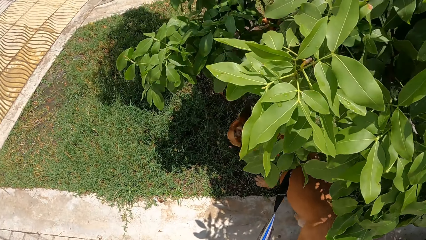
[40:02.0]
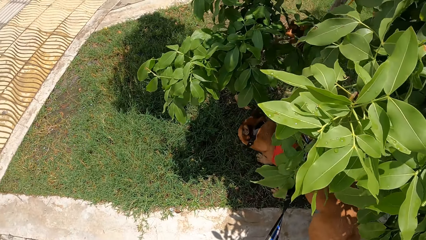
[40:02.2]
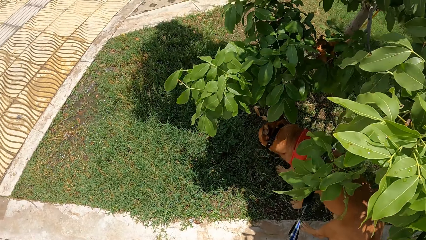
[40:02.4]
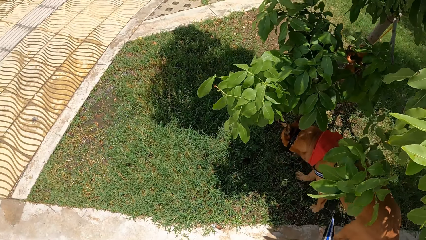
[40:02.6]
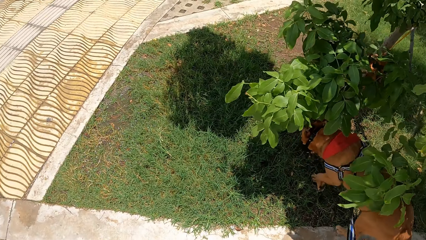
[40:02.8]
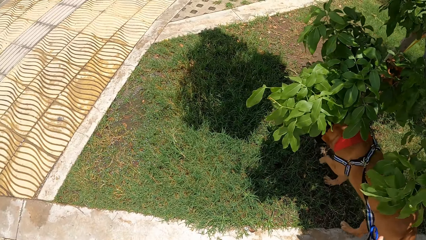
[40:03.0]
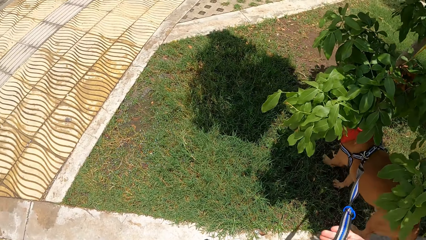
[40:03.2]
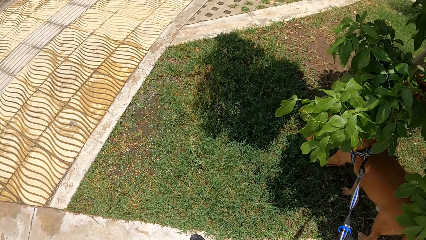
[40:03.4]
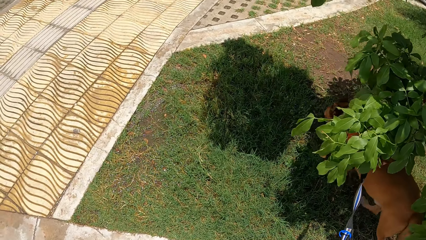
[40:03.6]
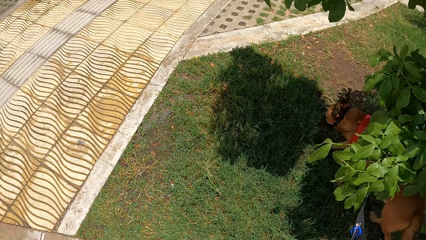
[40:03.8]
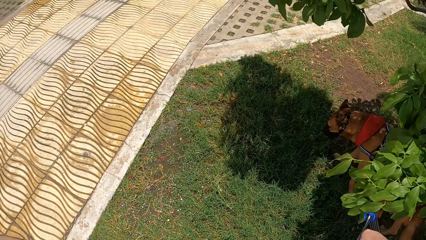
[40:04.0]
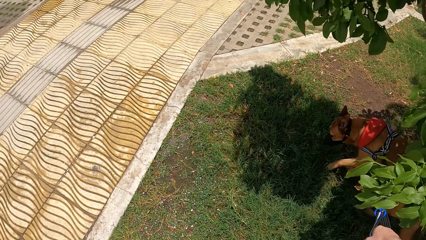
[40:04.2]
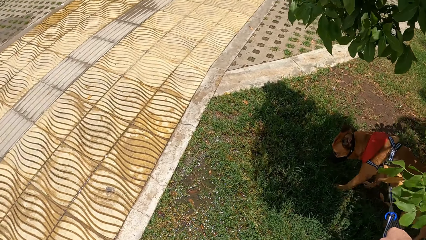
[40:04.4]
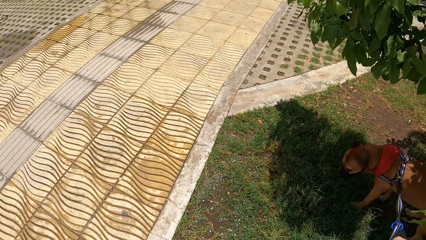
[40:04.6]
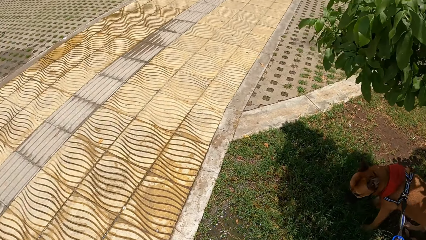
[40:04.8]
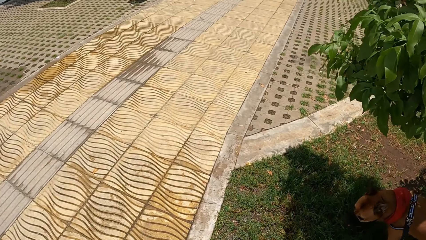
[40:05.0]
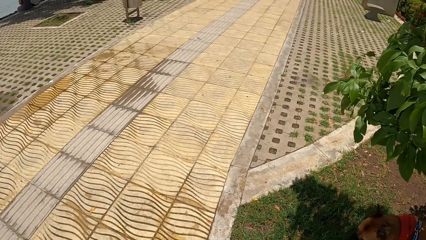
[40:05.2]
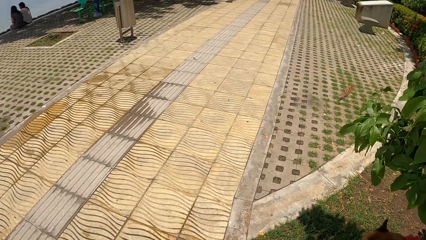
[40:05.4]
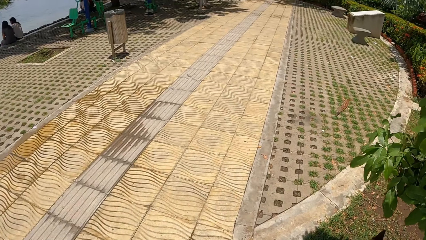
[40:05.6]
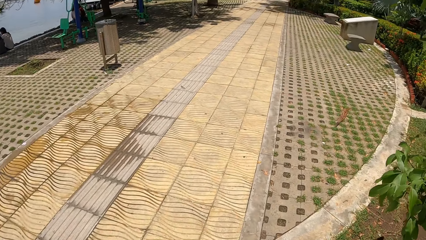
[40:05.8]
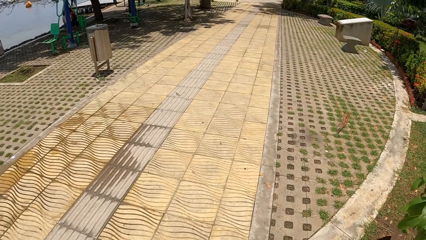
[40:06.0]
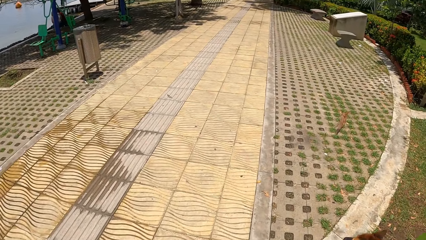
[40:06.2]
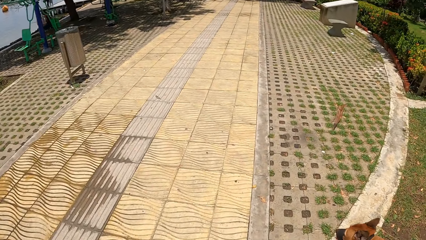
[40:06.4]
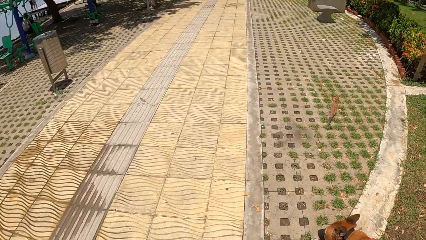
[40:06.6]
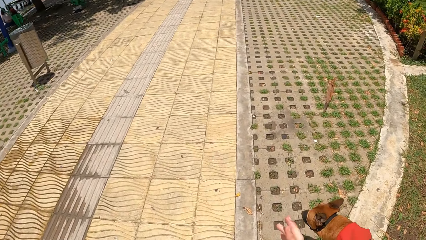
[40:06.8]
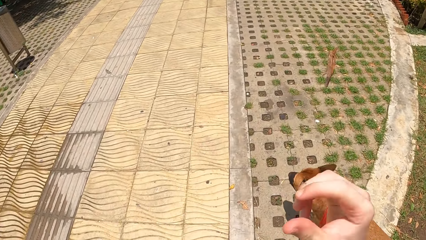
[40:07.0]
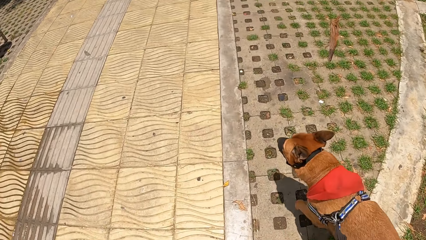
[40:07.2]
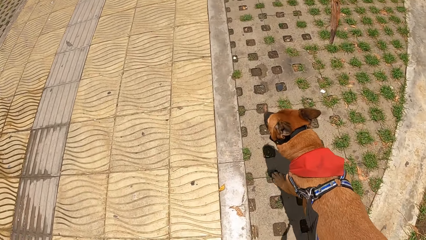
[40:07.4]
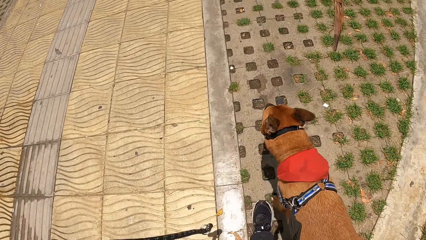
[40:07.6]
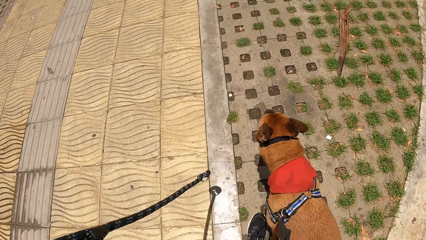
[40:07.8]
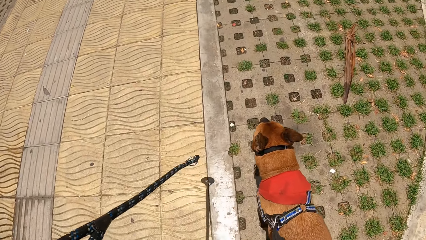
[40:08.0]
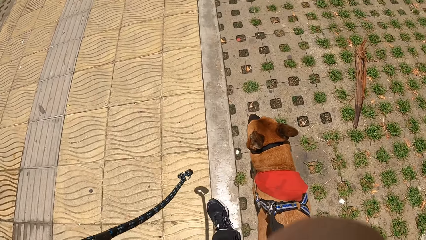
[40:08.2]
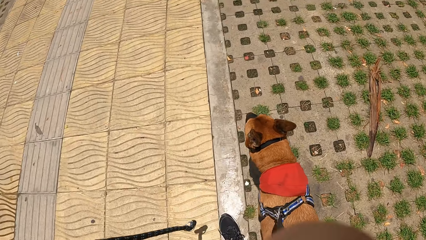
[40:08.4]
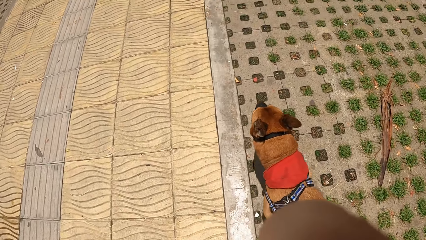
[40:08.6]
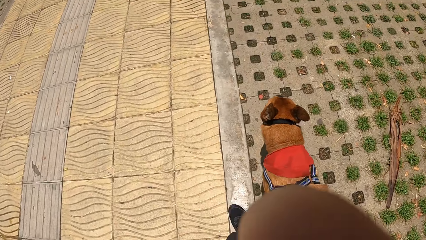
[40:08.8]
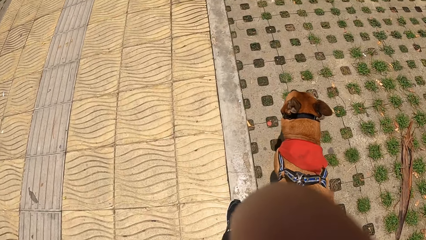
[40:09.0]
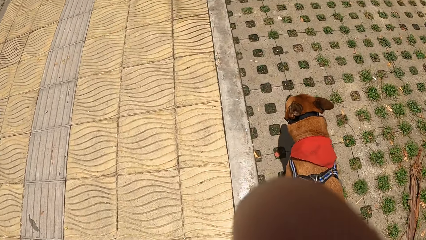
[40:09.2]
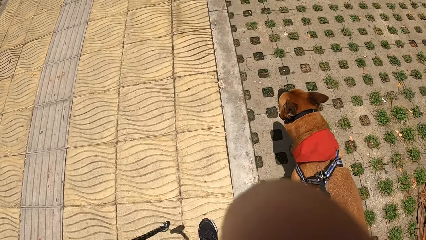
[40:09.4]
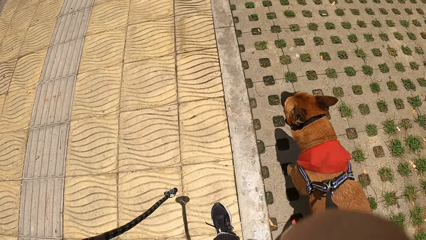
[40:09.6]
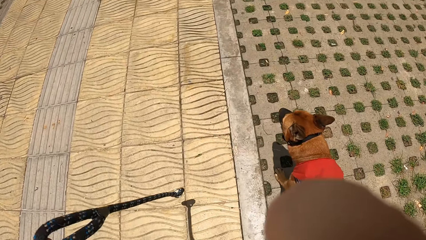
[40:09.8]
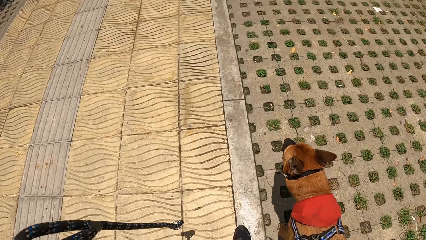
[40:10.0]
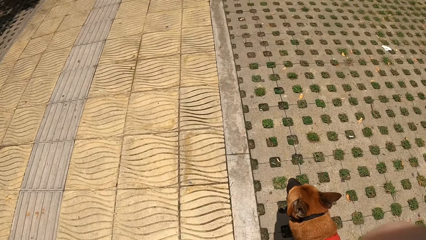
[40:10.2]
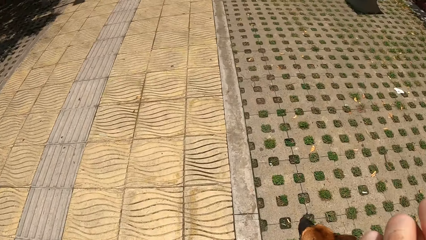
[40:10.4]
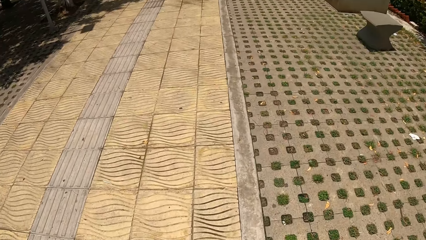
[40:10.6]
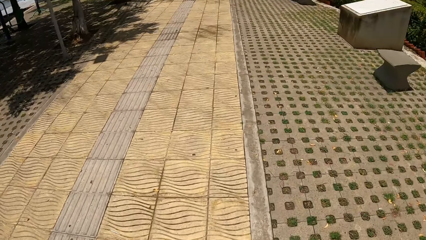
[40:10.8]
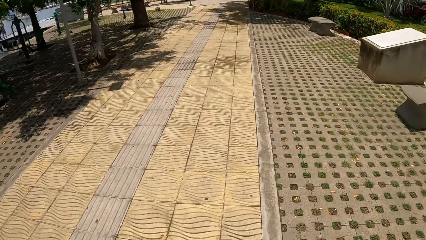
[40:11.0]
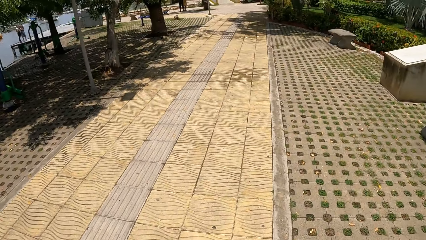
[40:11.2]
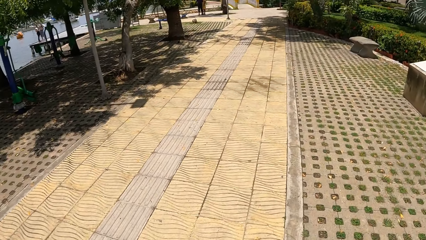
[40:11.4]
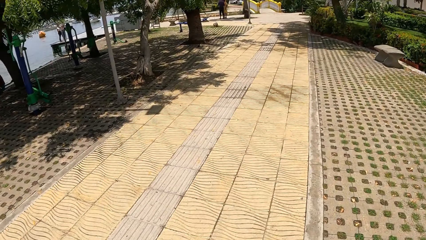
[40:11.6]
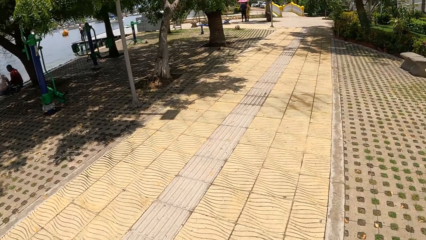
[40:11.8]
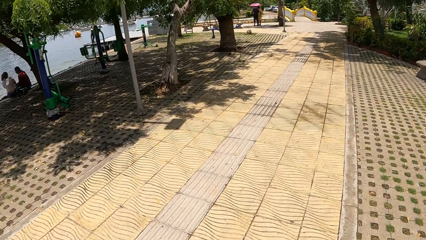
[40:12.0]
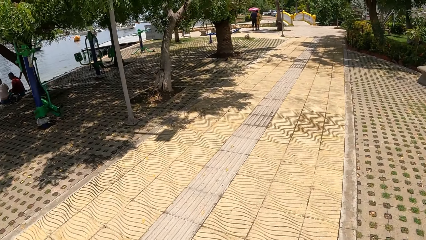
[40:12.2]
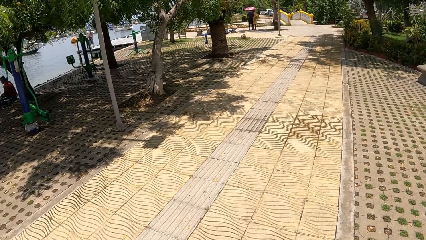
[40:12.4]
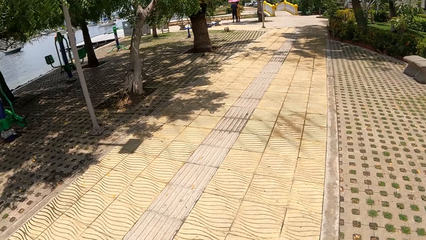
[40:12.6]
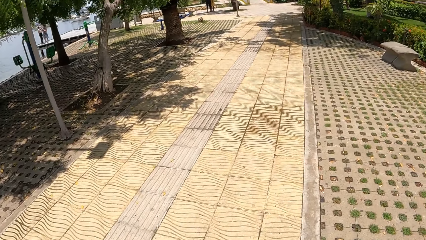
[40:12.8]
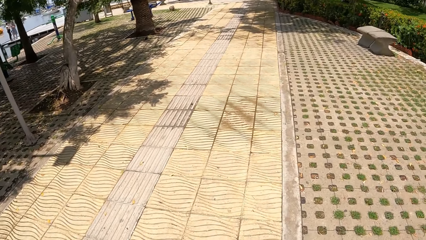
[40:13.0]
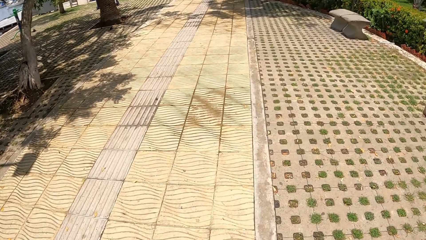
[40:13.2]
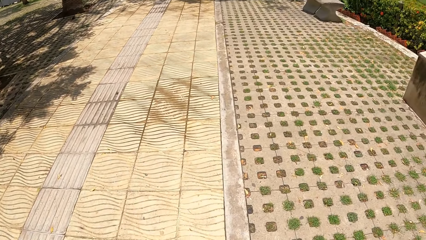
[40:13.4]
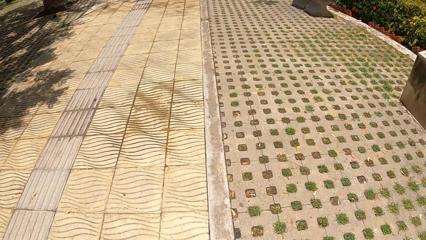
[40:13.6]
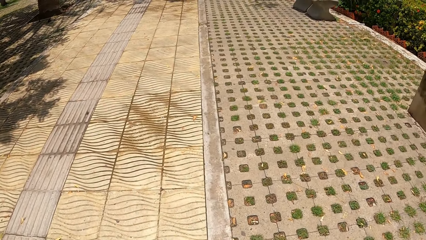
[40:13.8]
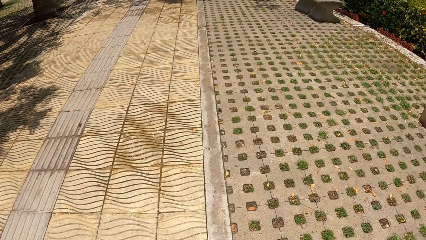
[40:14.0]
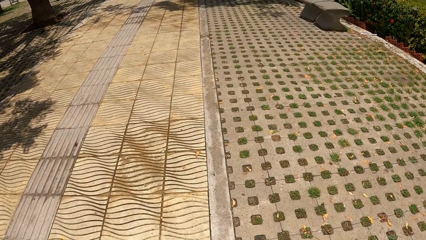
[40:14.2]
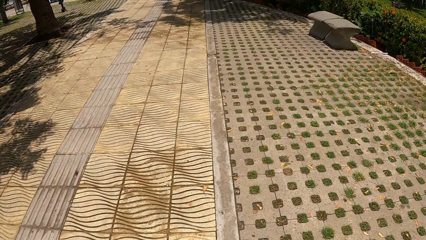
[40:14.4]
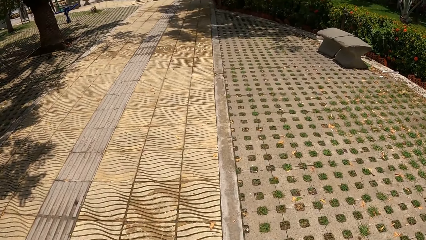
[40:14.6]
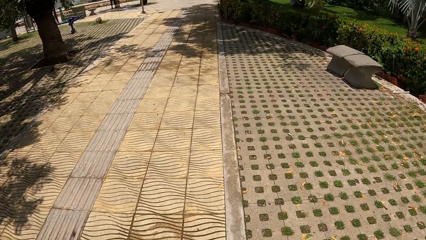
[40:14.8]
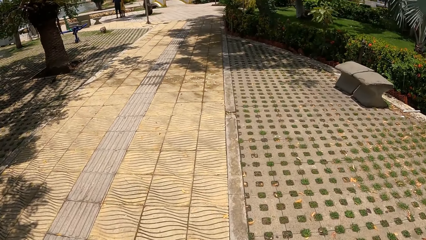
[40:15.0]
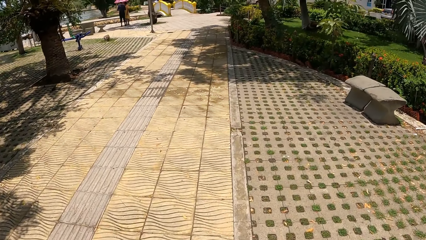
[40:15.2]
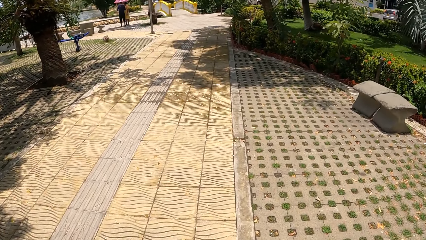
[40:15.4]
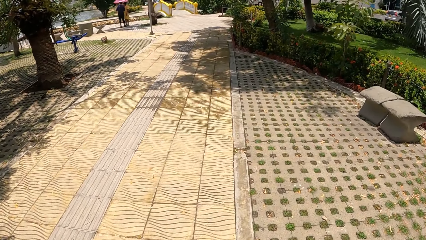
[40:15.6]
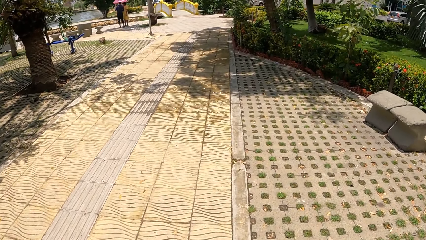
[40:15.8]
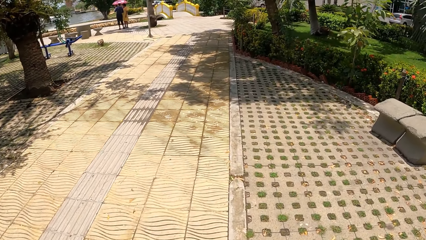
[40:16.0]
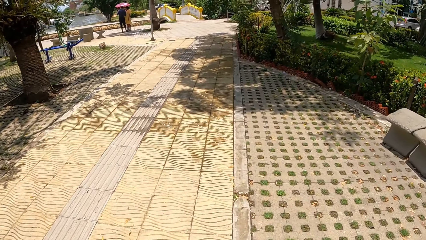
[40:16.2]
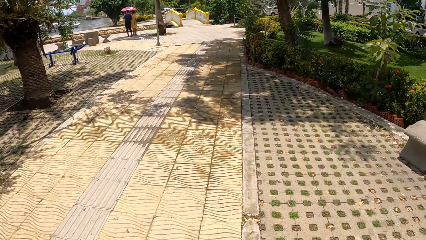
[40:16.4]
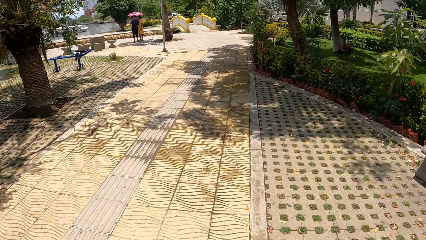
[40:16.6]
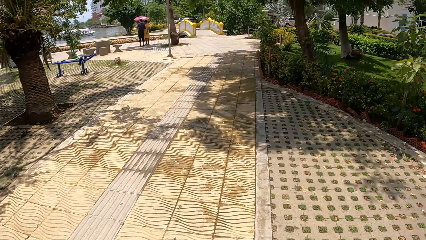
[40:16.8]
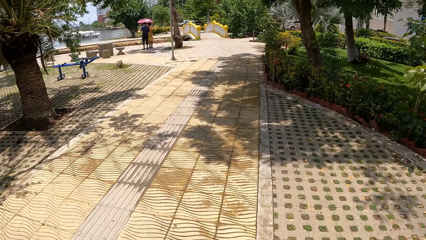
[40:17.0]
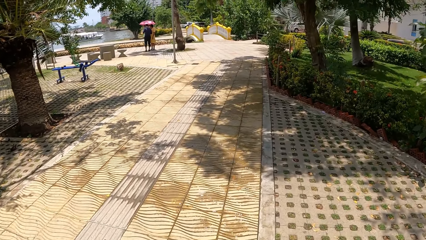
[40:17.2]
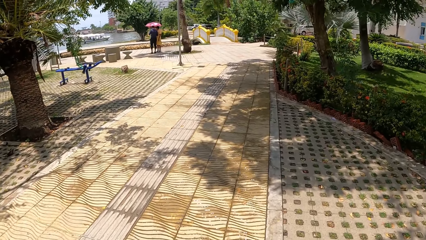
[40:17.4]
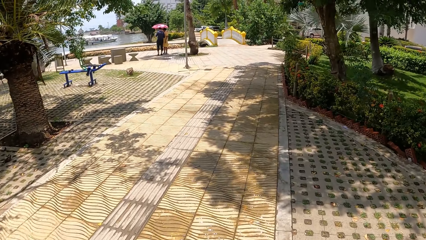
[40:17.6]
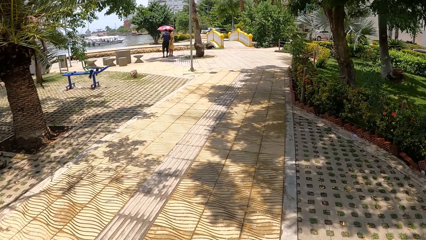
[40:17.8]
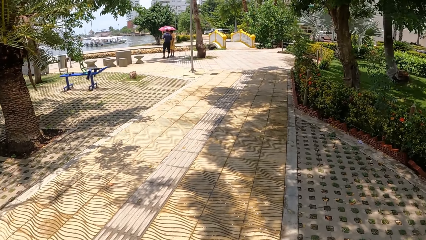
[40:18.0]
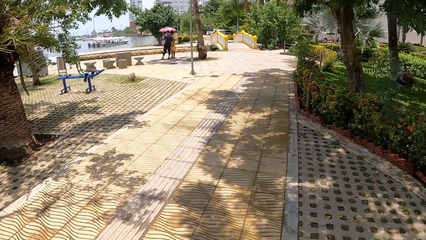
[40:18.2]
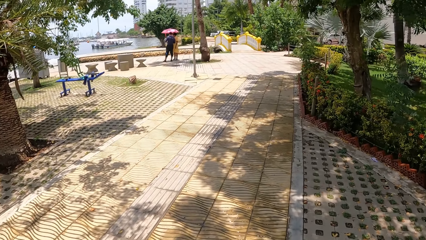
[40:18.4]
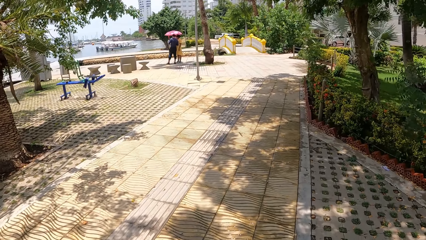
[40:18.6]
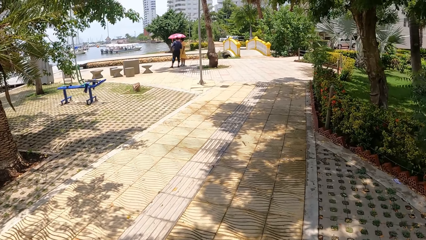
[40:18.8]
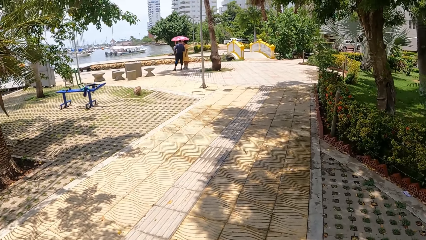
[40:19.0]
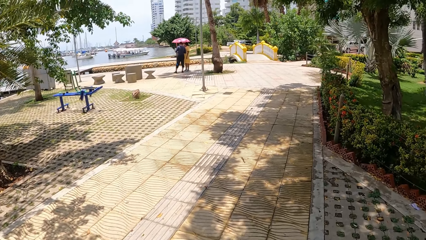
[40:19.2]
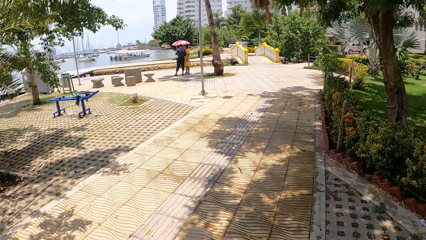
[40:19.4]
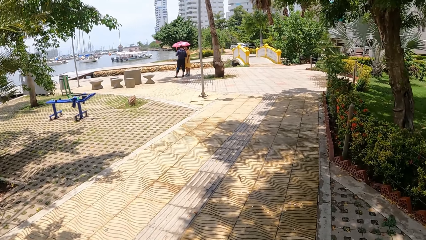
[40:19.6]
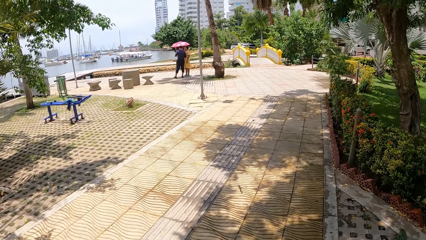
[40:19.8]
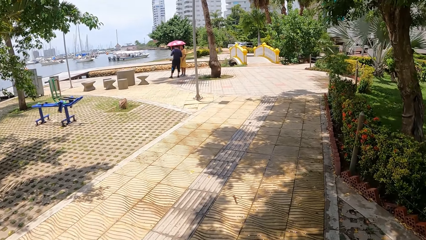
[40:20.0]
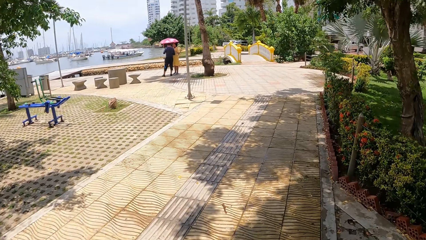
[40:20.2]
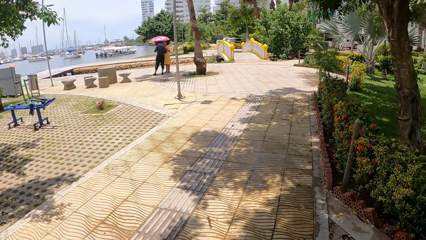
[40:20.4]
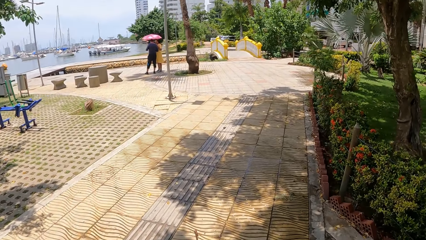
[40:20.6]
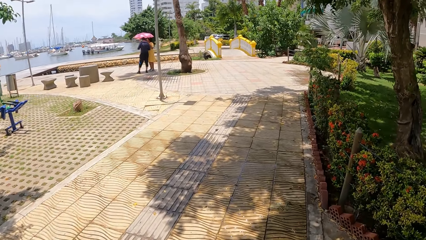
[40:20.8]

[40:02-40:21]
The camera wearer stares at the dog. They walk the dog in a walkway.
